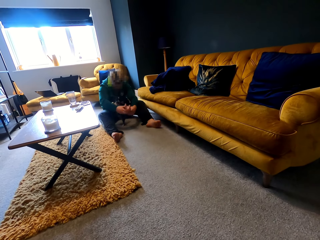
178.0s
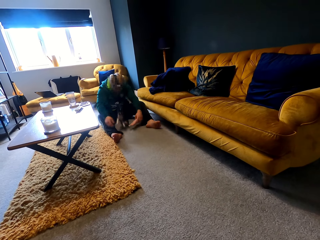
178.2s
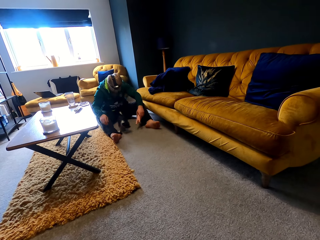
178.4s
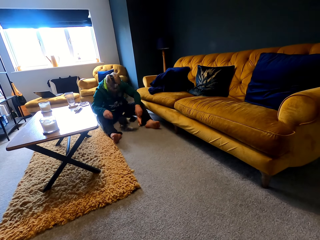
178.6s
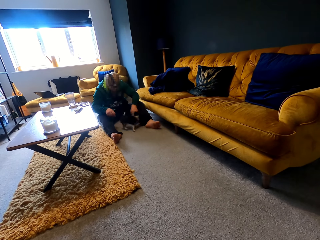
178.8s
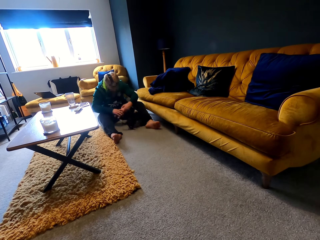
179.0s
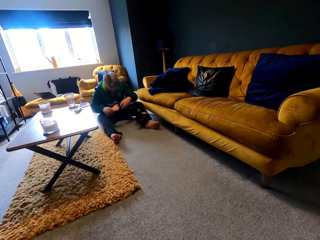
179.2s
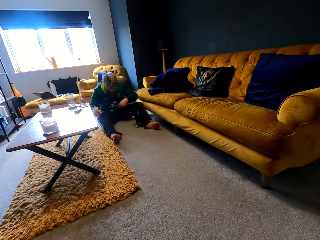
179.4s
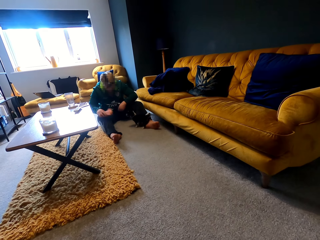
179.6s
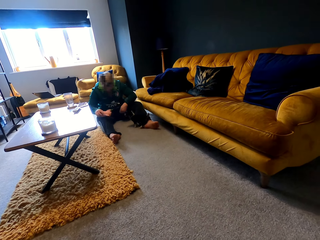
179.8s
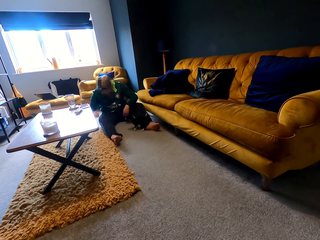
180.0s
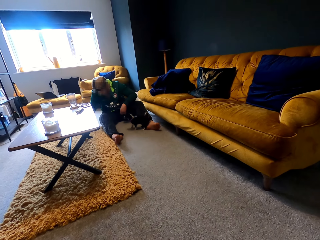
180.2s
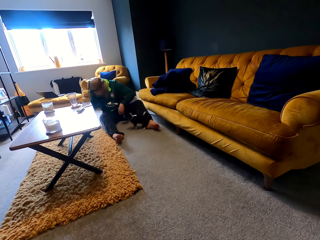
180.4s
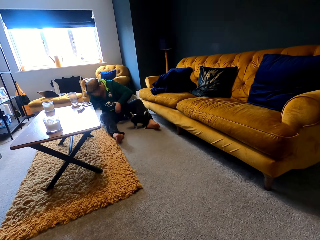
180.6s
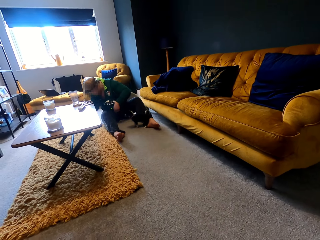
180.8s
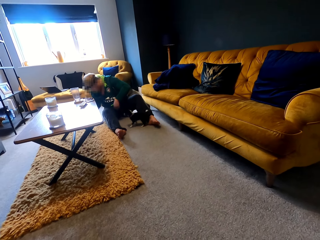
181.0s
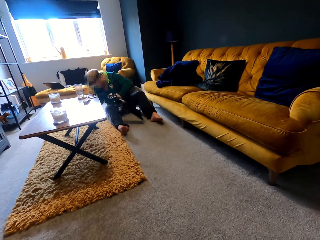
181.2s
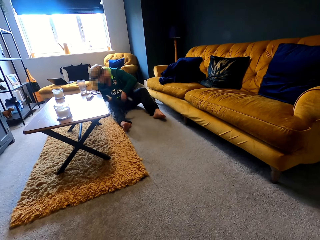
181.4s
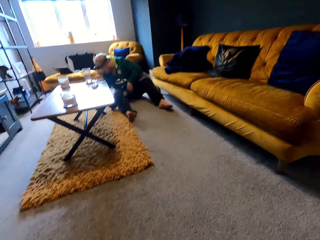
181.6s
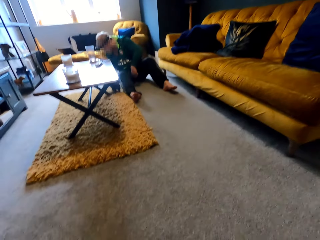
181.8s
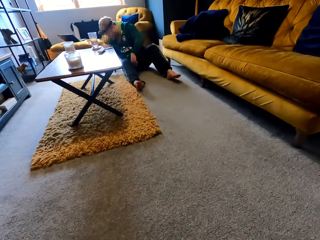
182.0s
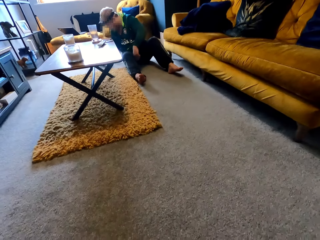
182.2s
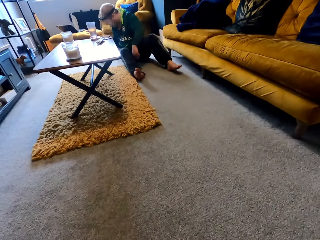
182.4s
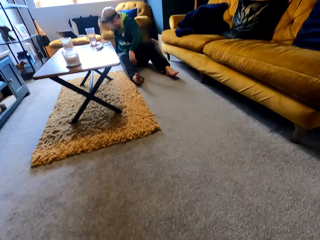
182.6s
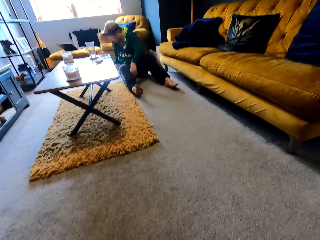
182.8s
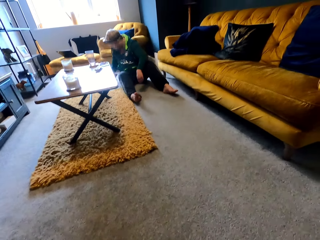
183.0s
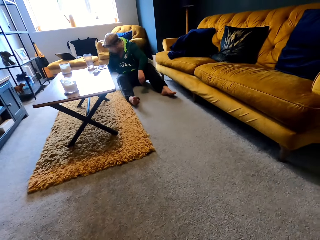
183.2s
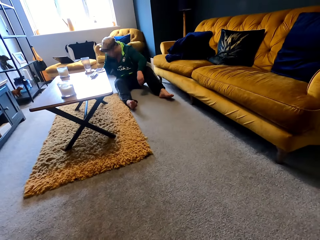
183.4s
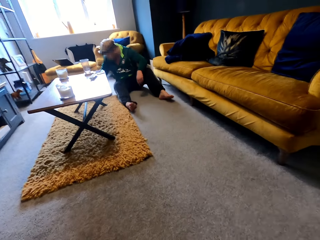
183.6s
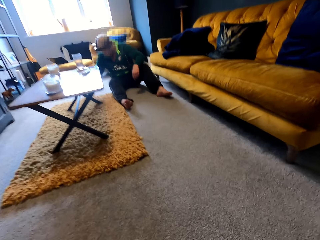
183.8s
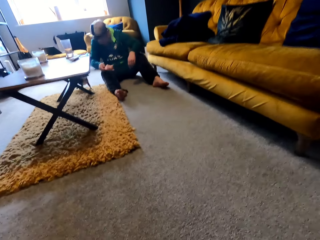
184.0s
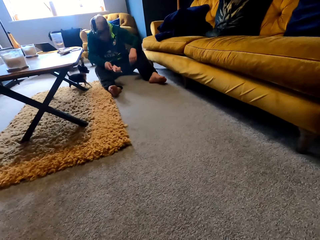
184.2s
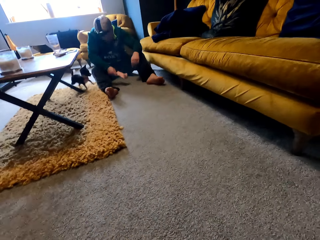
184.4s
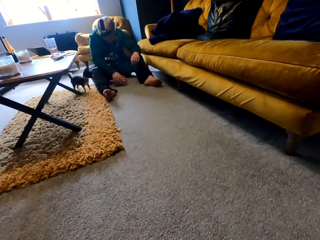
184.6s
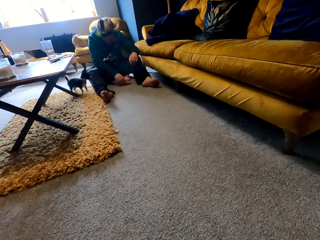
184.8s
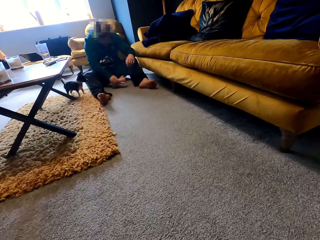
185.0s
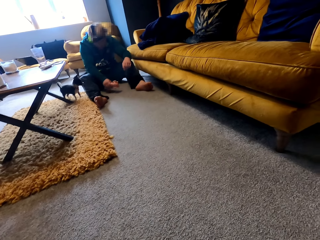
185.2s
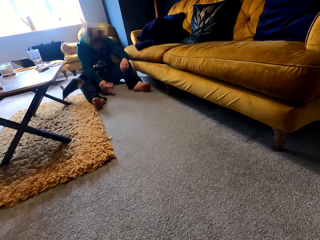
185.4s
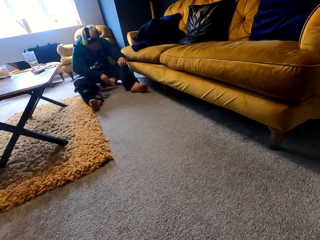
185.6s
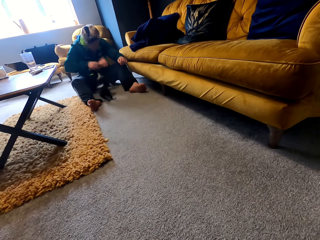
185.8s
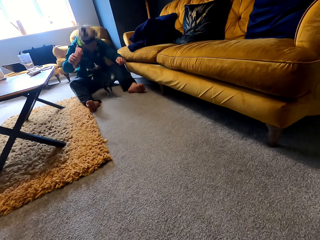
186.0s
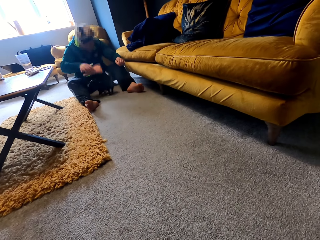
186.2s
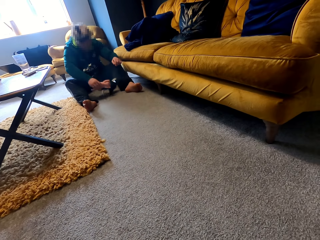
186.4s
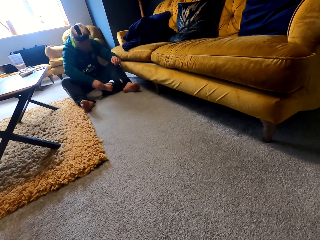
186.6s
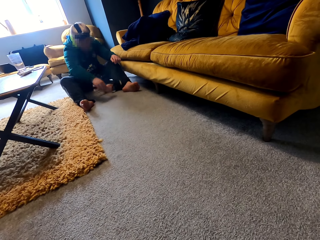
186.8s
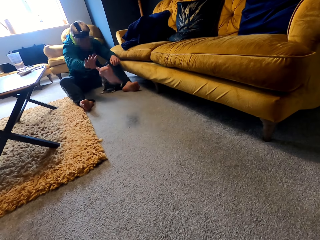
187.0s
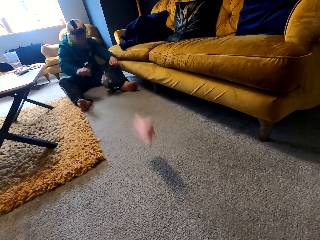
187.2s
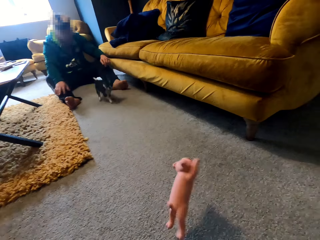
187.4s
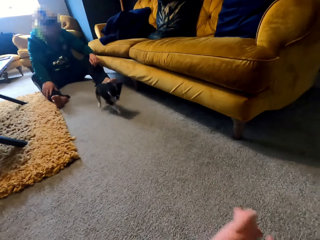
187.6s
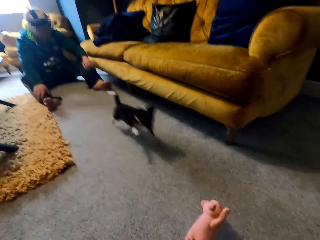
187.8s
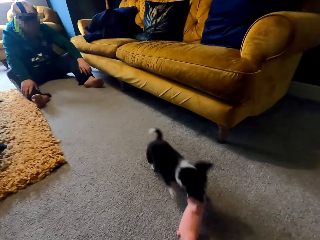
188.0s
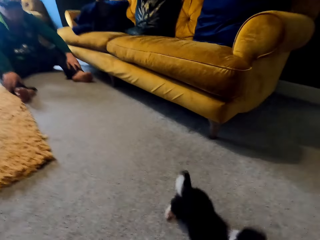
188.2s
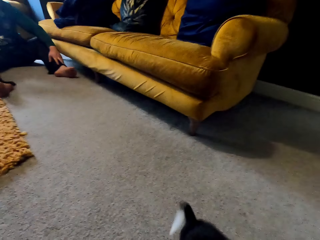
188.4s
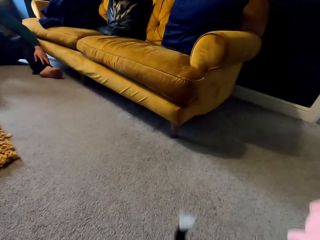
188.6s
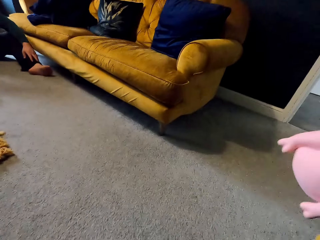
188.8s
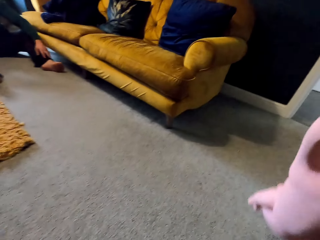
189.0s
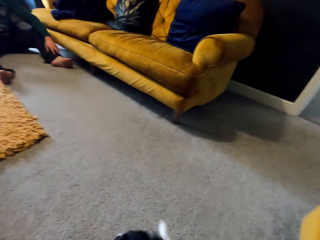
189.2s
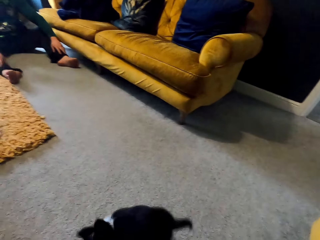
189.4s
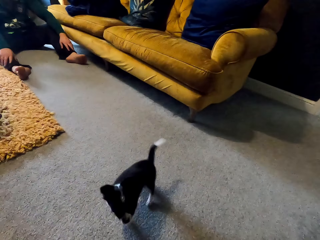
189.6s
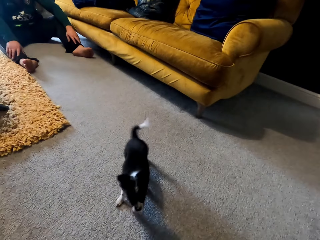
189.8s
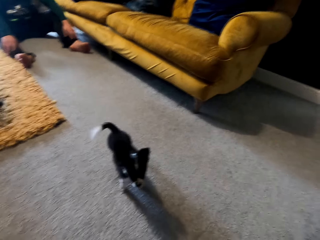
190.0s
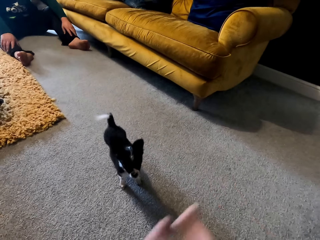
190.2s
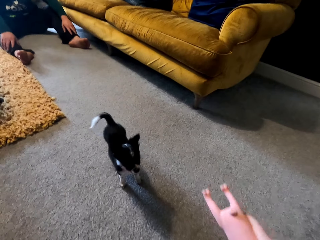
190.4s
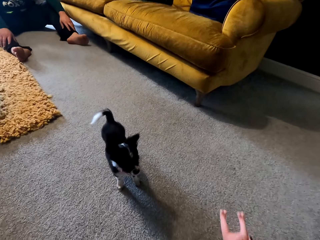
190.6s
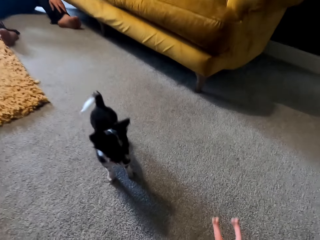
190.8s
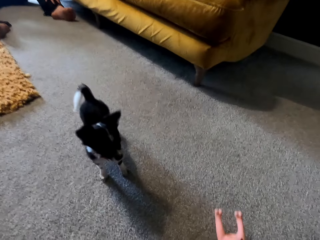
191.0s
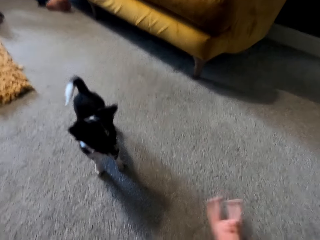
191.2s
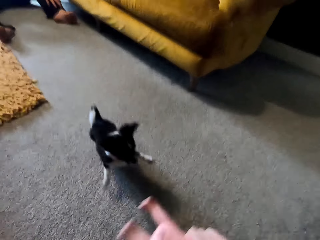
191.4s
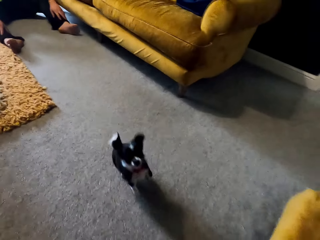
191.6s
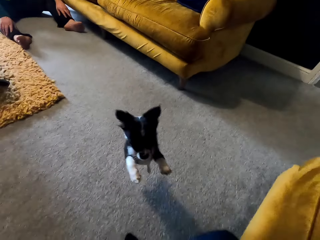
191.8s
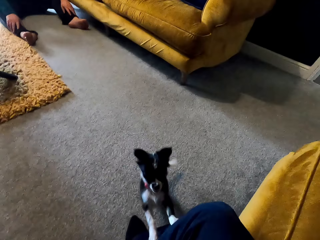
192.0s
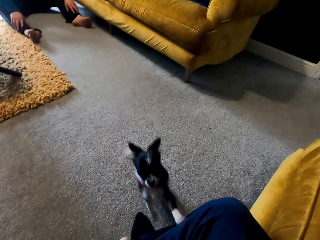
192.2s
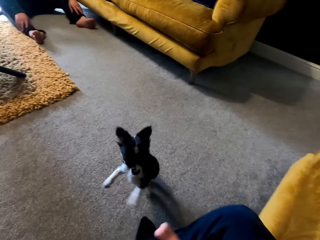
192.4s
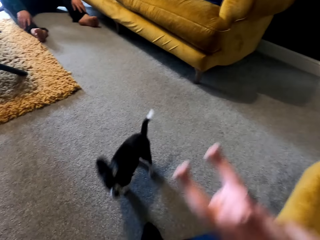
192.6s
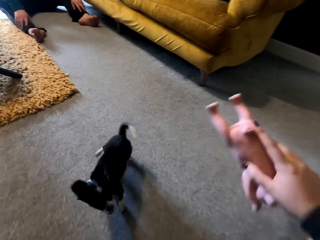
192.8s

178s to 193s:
A man plays with his puppy. The man throws a stuffed animal. The camera wearer waves the stuffed animal at the puppy. They play with the puppy.

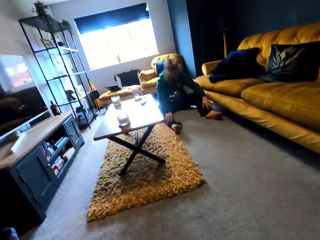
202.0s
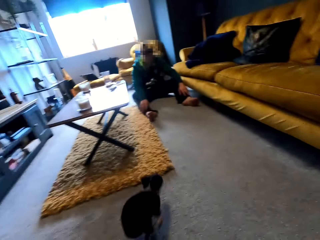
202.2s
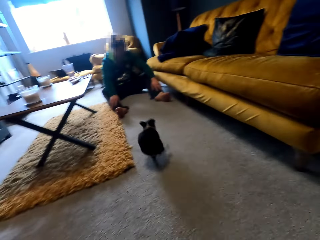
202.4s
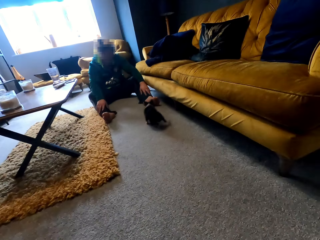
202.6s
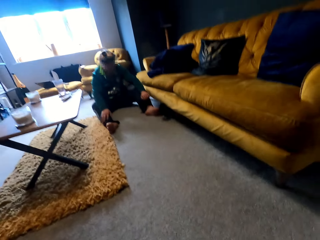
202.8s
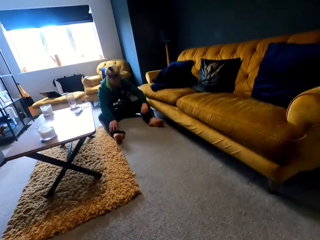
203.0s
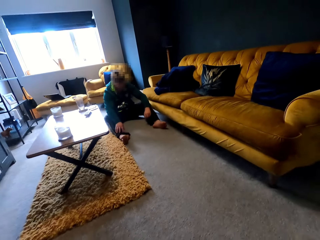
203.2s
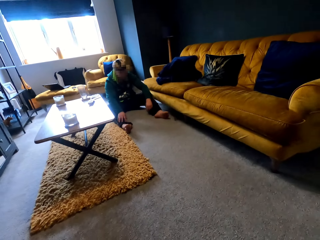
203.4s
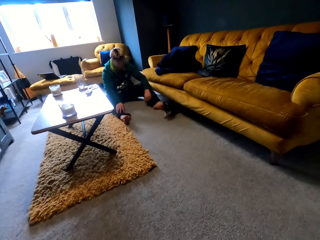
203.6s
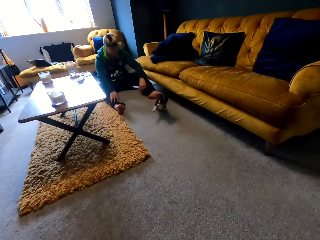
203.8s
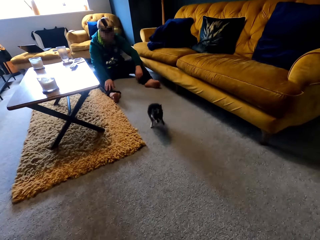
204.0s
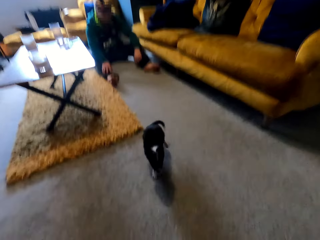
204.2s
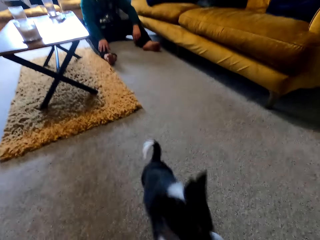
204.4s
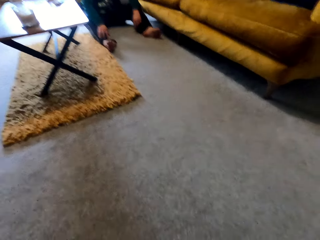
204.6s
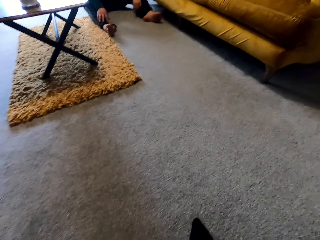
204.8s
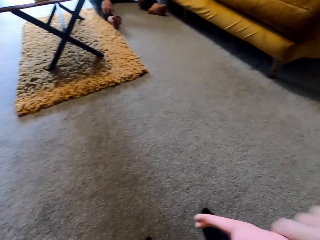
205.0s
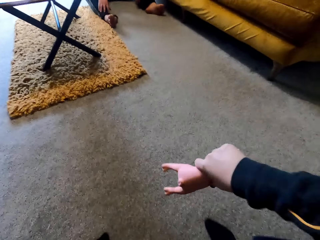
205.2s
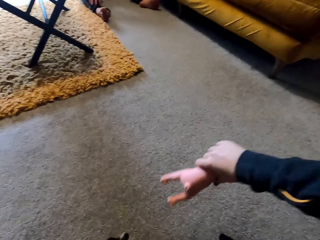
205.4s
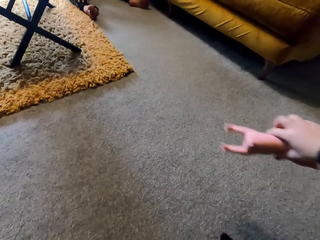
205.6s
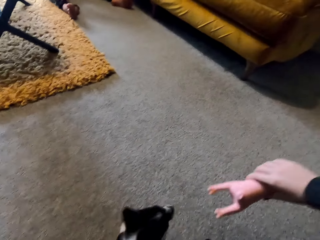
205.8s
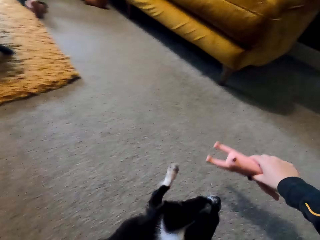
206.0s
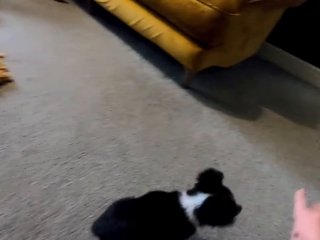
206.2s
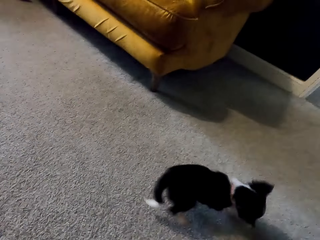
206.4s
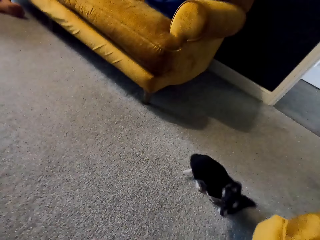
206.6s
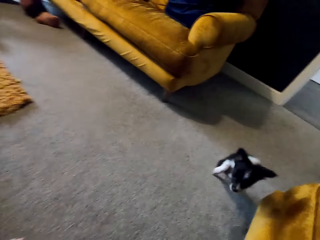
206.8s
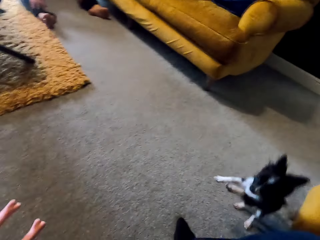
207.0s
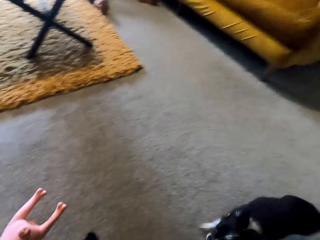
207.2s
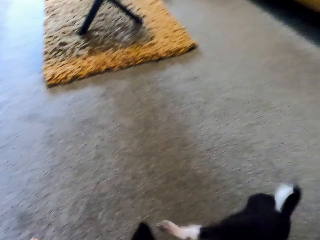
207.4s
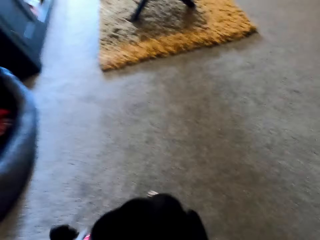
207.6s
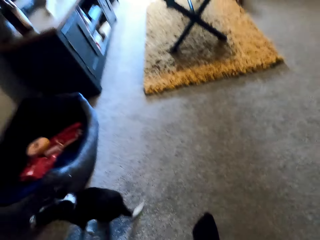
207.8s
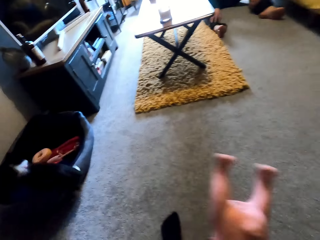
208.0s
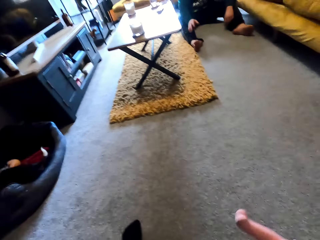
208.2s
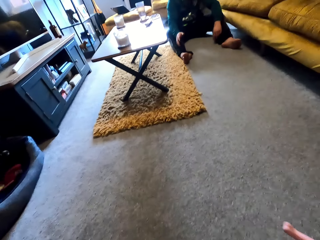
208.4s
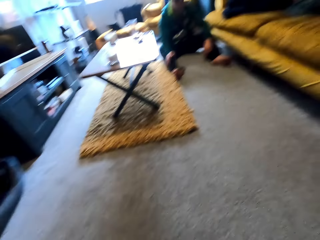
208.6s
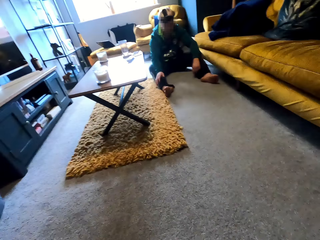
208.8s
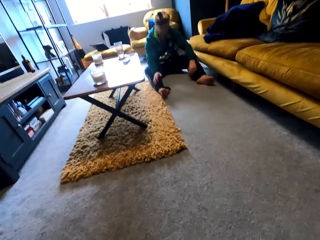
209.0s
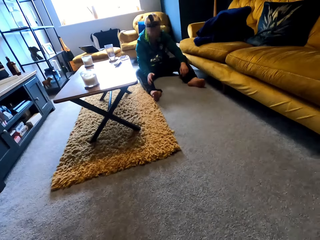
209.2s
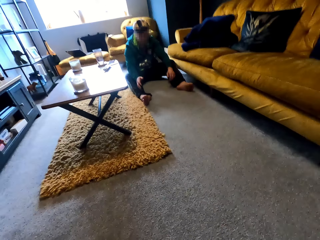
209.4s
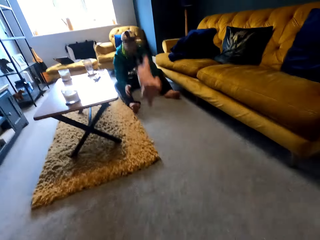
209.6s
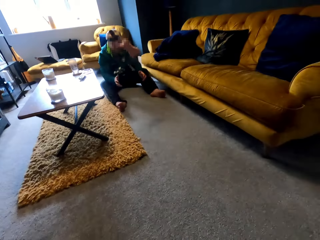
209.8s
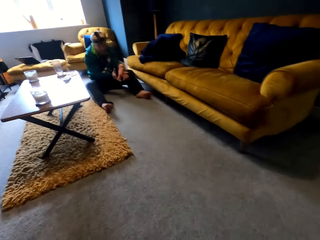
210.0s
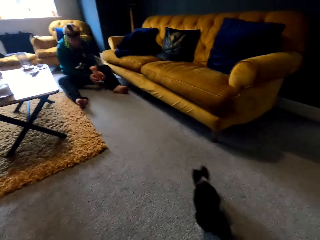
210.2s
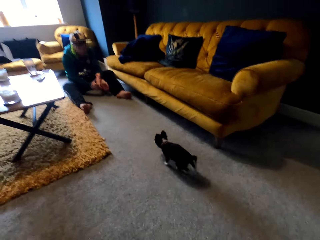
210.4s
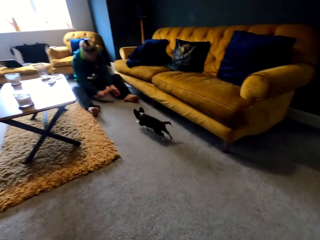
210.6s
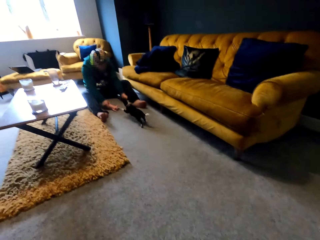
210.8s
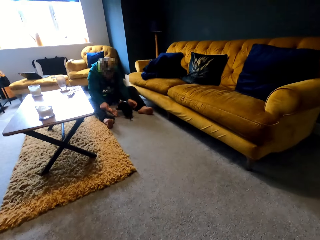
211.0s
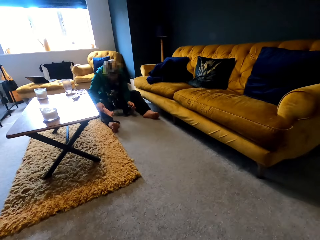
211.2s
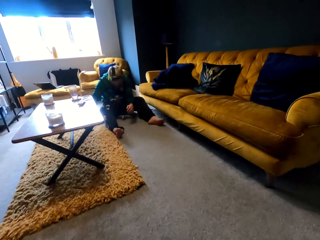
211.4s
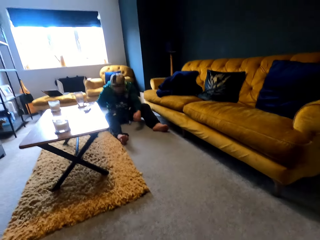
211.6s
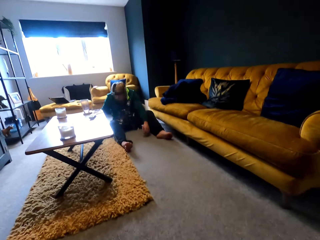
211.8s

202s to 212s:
The camera wearer gazes at a puppy. They wave a stuffed animal at the puppy. They throw the stuffed animal. A man waves the stuffed animal at the puppy.
